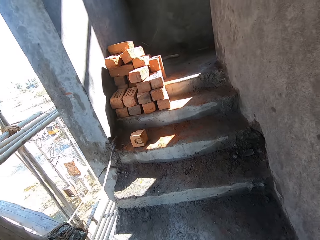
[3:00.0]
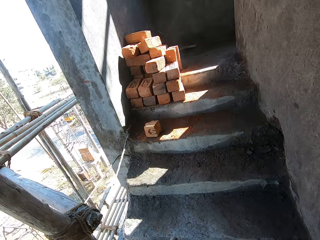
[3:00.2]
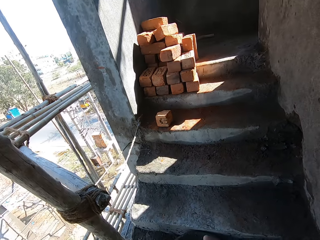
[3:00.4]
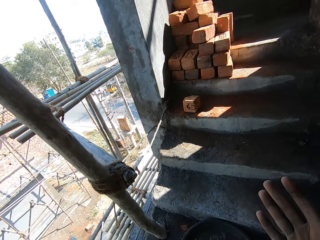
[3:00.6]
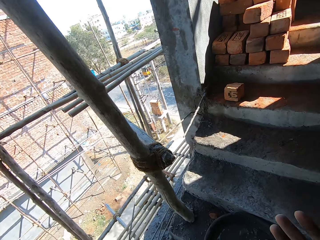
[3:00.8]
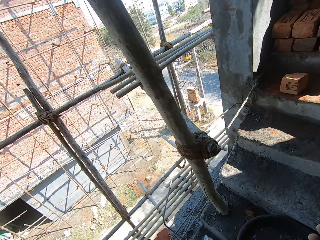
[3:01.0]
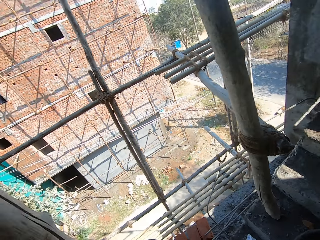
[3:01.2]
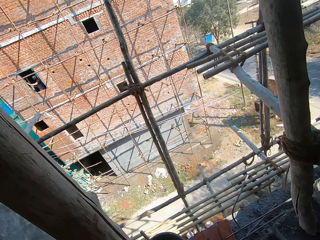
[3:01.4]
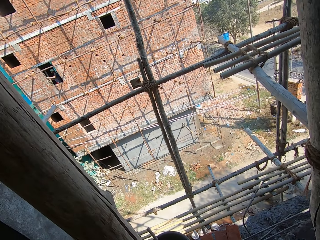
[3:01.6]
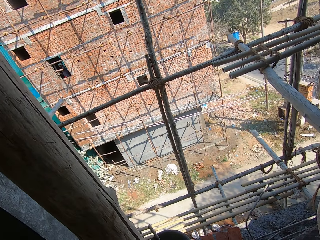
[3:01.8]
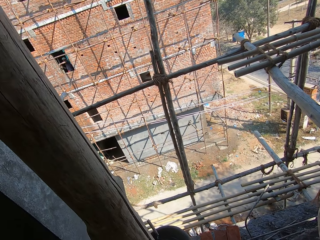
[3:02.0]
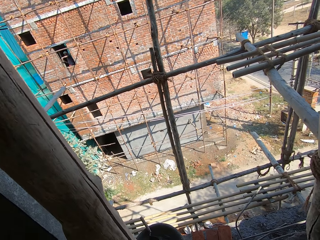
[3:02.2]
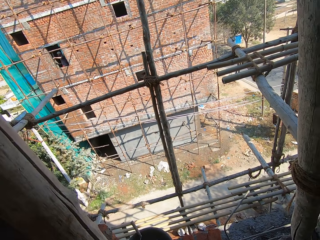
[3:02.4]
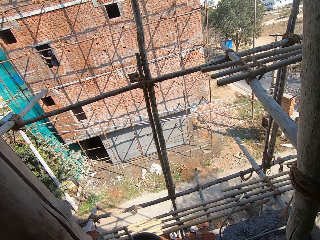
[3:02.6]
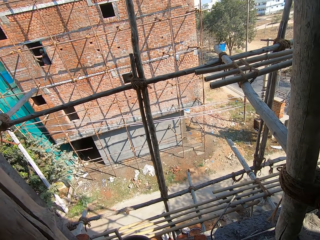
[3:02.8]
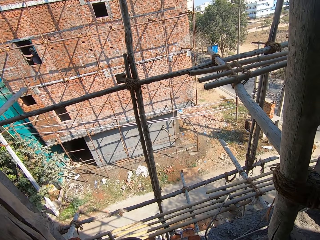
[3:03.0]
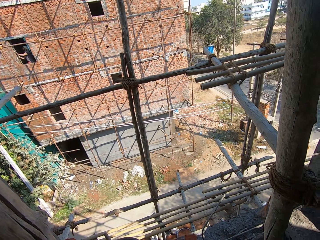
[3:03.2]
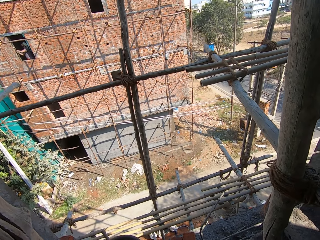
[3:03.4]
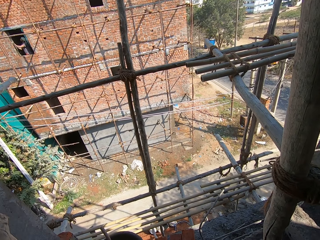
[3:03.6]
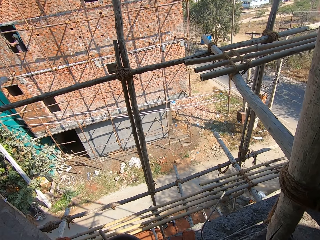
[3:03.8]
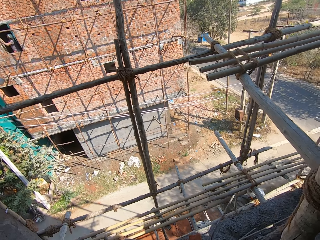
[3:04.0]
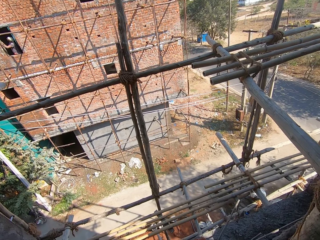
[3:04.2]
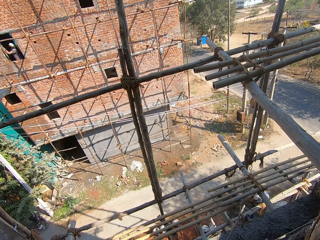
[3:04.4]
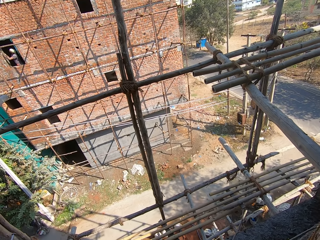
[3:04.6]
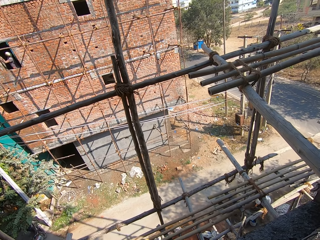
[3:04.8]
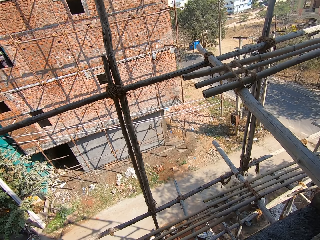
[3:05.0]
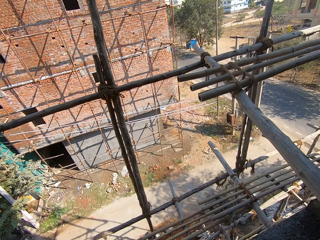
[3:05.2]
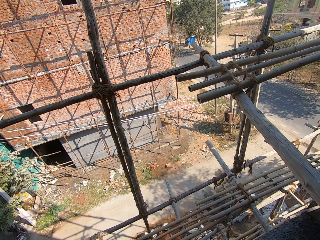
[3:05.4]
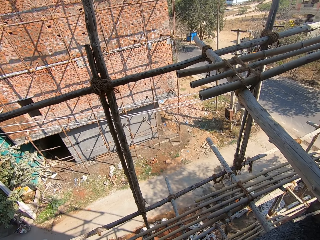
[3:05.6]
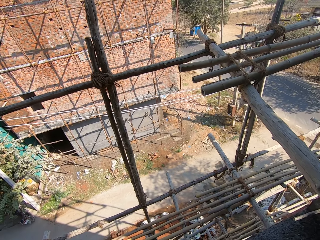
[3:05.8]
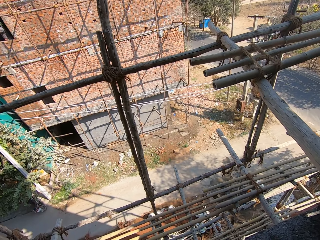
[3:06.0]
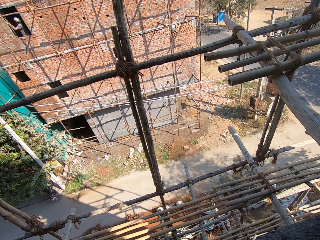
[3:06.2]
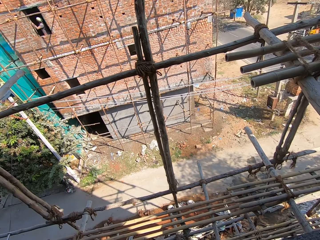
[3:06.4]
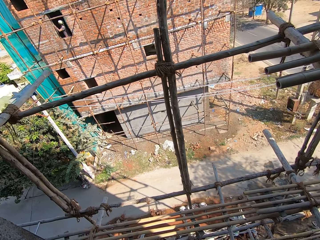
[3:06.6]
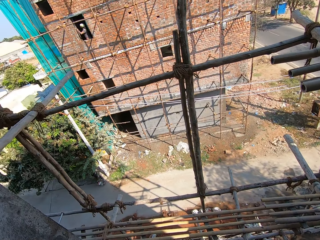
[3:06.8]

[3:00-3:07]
The camera wearer looks around.

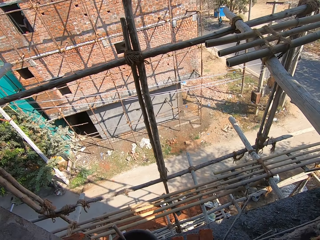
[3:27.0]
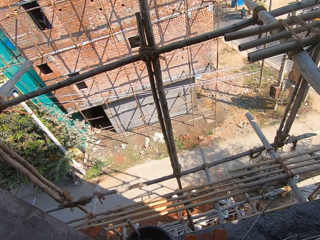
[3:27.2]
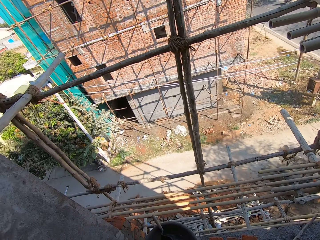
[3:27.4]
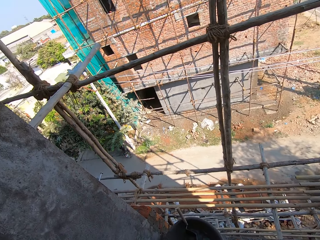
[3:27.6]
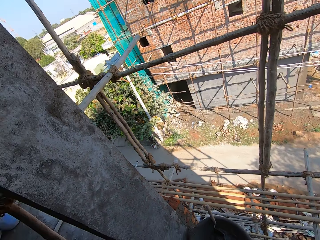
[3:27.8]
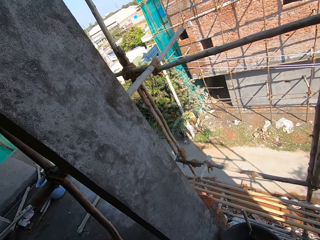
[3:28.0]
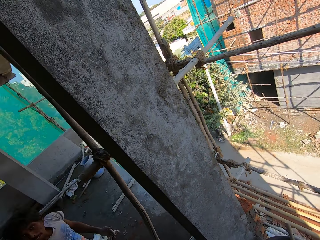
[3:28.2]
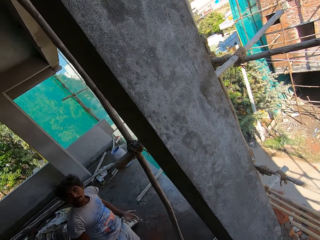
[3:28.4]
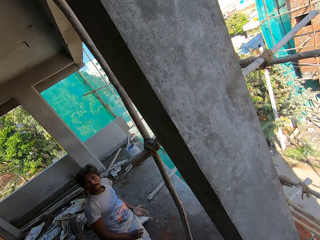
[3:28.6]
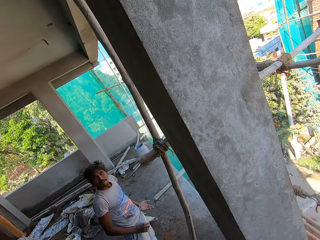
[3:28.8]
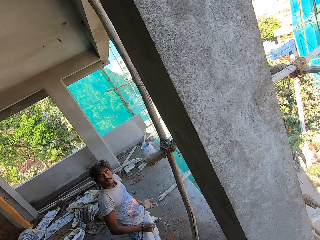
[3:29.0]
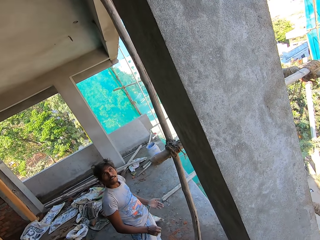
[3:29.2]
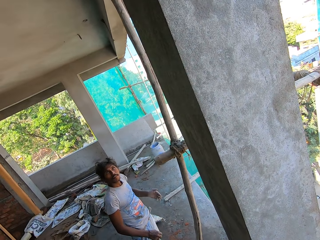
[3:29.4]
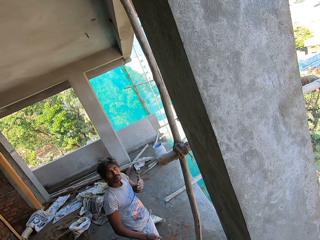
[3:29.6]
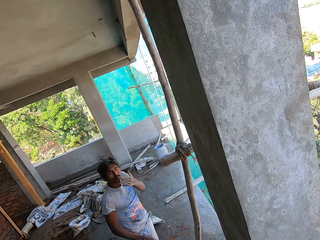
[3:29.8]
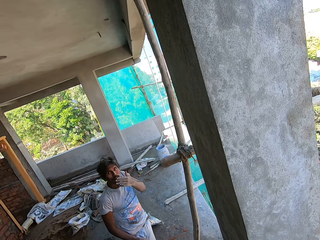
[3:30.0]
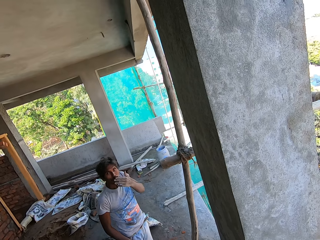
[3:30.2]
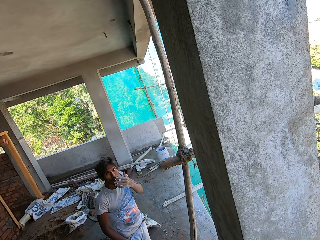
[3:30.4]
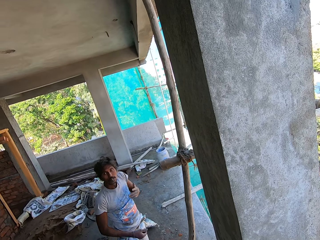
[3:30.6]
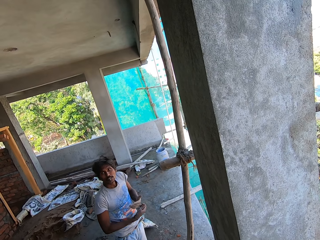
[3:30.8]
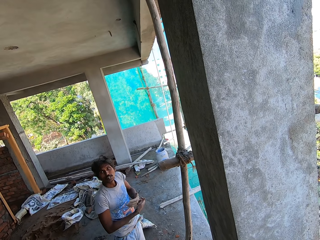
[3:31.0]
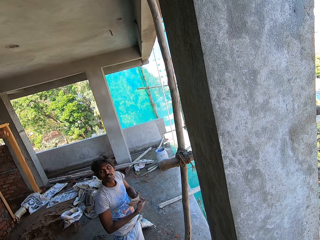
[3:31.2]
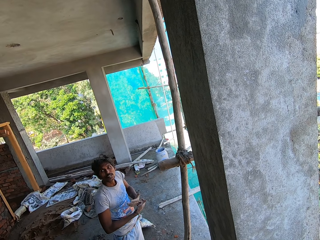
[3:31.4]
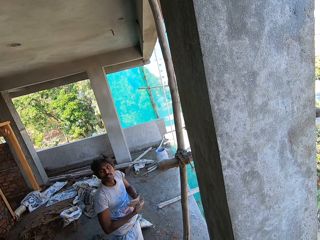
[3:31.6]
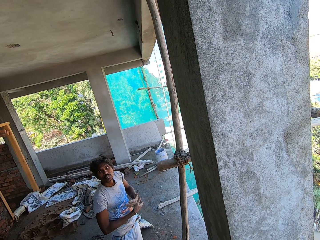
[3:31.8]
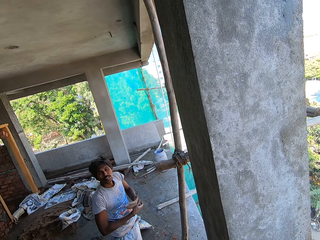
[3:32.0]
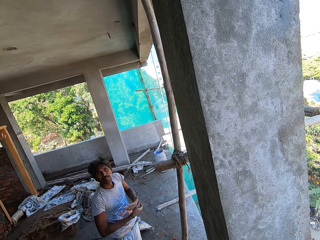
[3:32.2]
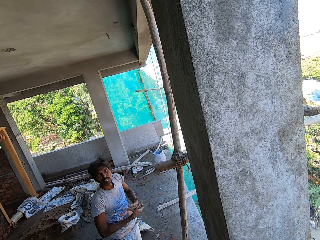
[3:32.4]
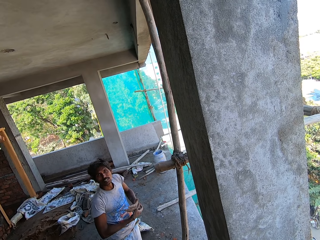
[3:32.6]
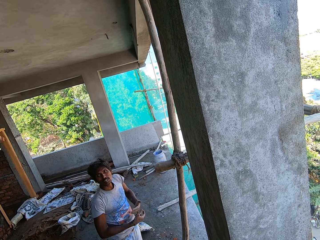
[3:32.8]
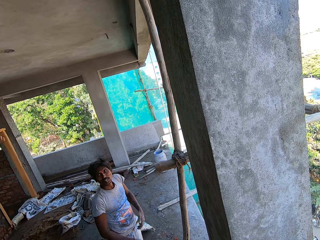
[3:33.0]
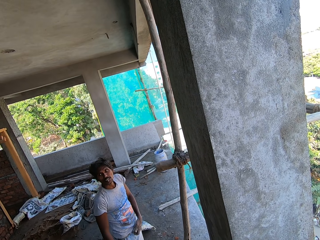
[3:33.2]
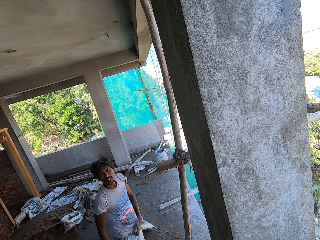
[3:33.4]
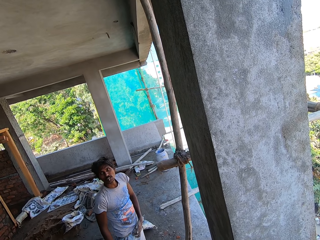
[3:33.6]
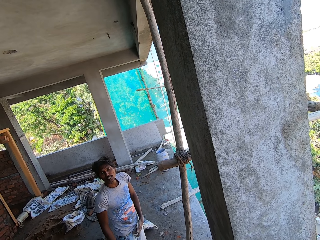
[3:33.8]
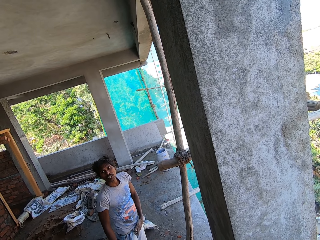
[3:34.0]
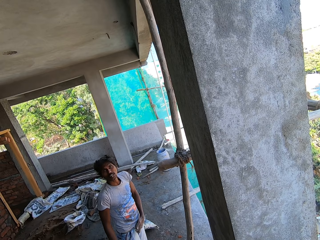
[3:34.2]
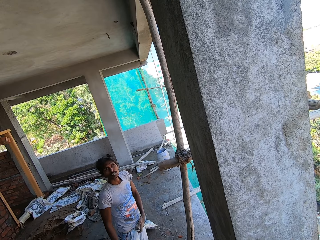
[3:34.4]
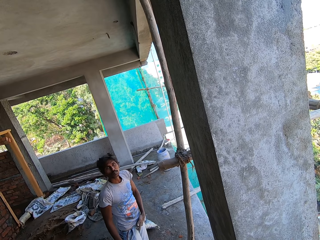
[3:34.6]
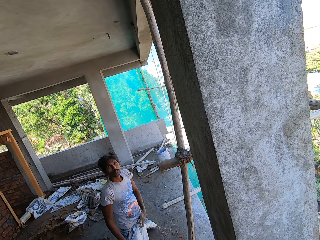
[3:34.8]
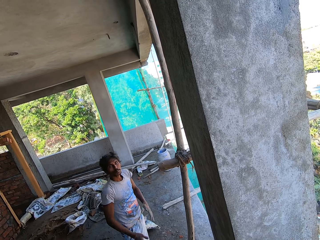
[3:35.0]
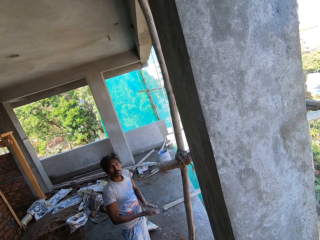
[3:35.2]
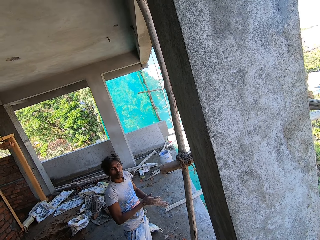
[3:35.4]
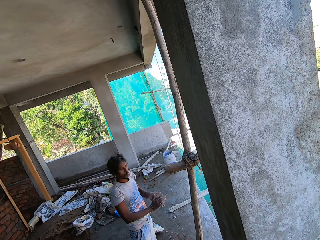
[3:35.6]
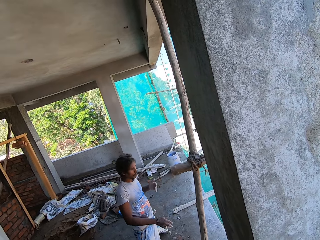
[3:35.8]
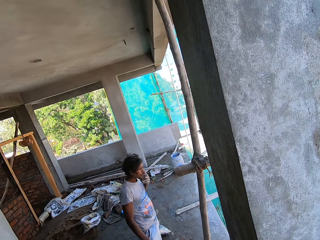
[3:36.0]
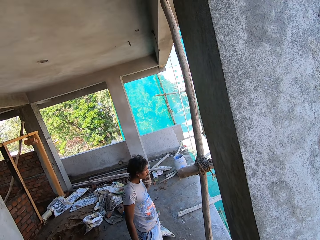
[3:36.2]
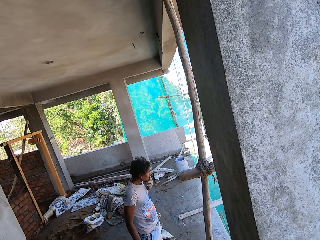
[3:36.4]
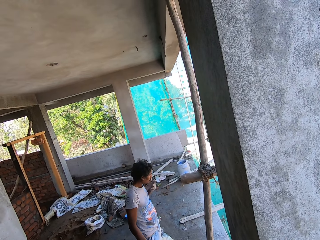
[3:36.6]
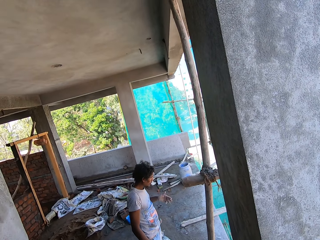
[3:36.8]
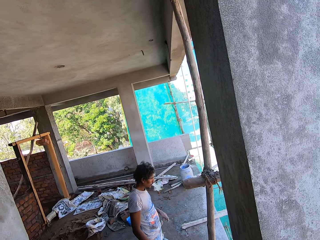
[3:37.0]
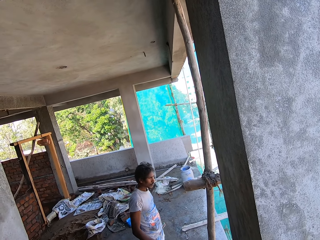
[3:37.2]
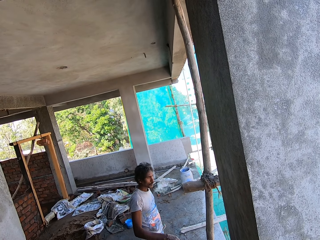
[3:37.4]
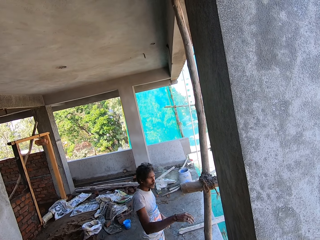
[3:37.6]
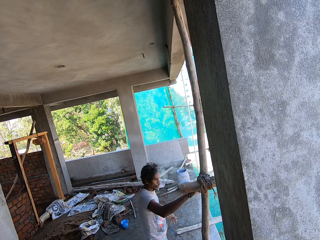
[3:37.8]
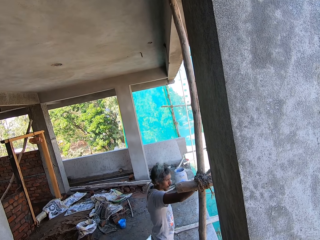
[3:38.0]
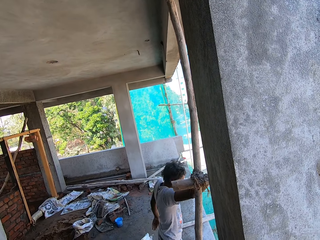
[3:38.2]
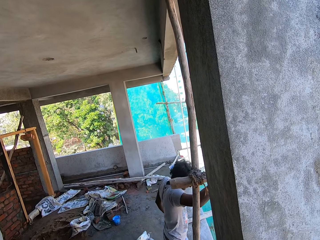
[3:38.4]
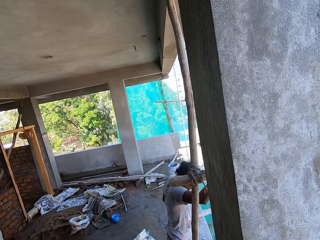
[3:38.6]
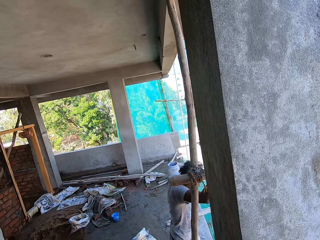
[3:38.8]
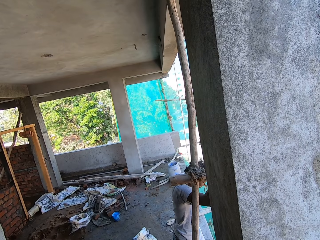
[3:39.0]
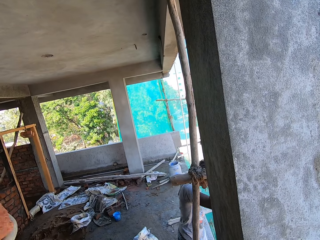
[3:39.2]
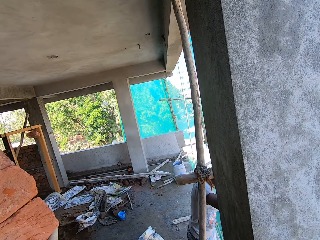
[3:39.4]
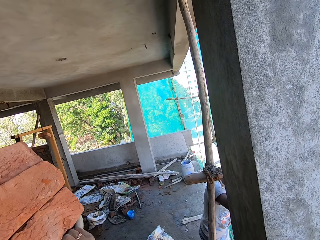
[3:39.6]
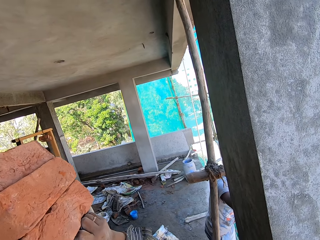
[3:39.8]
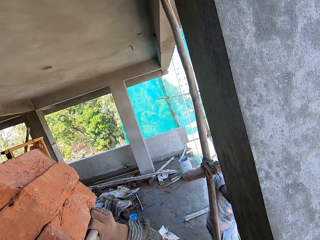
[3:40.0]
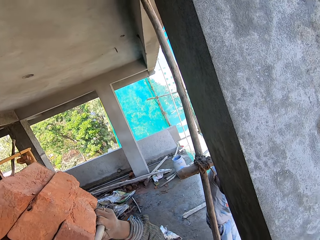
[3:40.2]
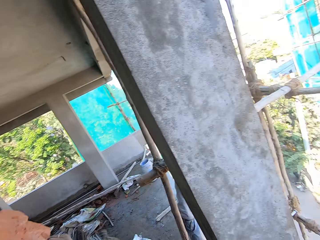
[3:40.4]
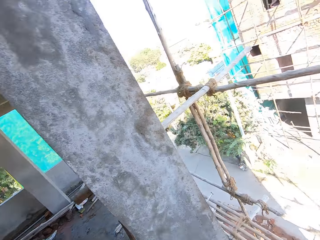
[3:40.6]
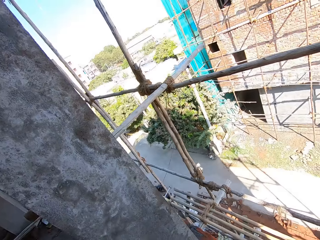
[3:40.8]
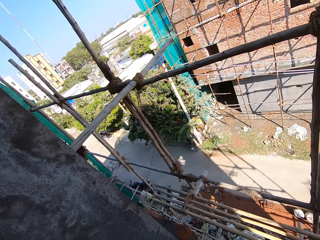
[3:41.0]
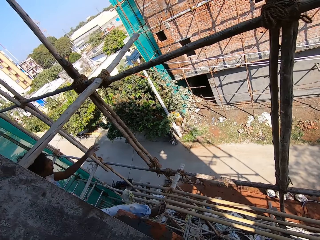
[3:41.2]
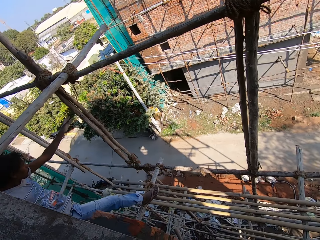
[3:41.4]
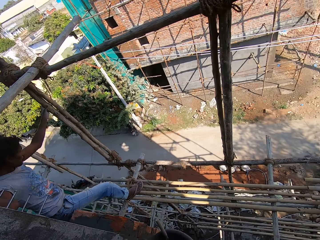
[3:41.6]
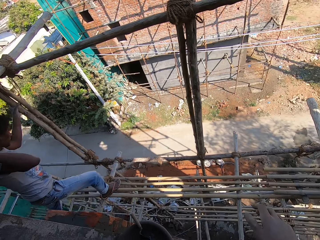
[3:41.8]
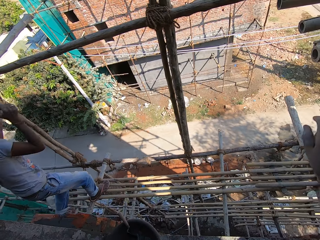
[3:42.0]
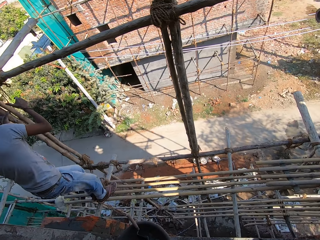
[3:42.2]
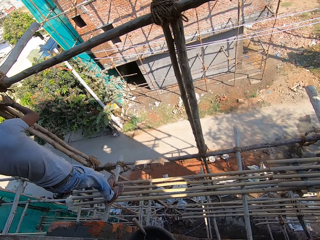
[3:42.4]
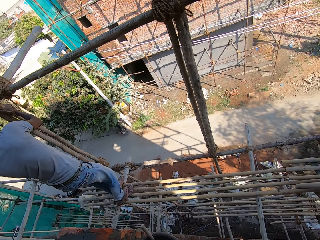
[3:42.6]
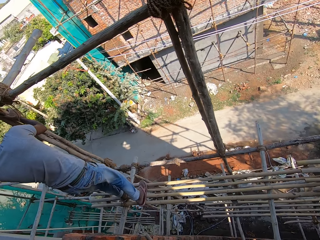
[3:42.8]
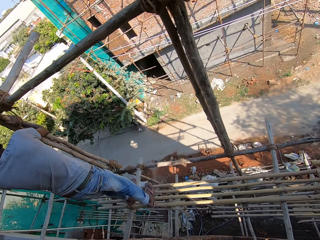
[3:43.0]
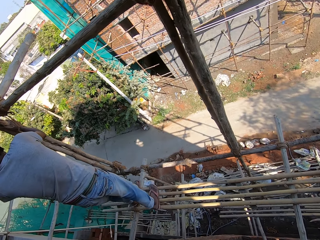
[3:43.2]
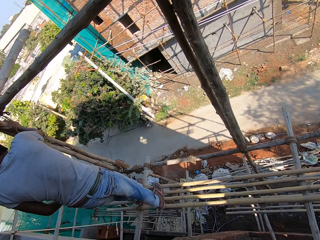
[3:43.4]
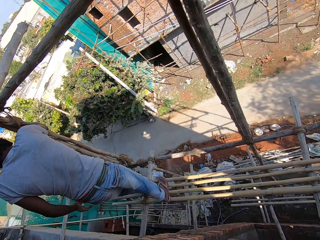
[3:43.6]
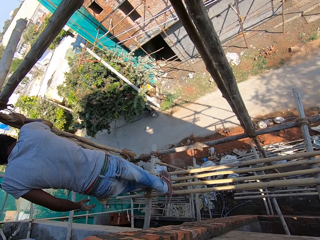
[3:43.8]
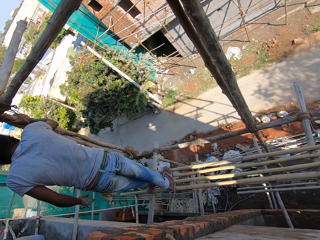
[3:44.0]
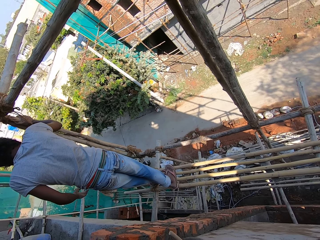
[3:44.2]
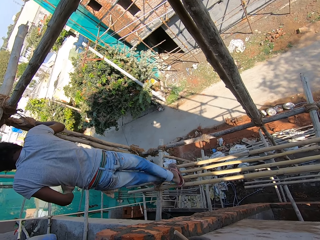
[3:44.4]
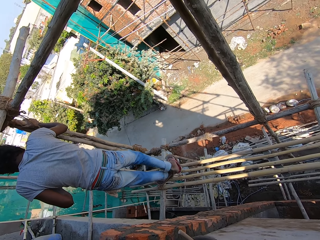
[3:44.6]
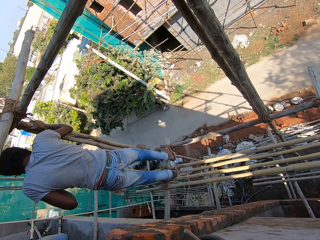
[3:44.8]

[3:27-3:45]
A man gestures his hand. The man puts the cigarette in his mouth. The camera wearer interacted with the man. The man scratches his hand. The man clears his hands. The man smokes the cigarette. The man pulls the cigarette off the mouth. The man walks around the building. The camera wearer looks around the building. The man walks on the ladder.
